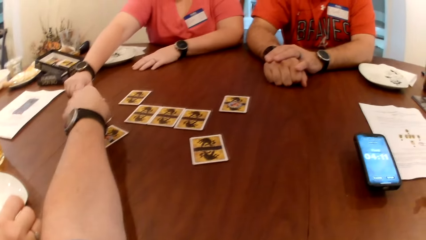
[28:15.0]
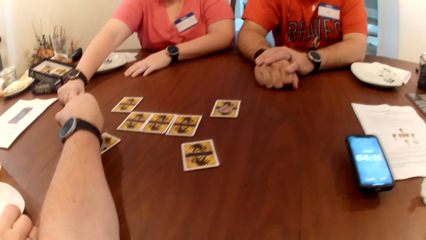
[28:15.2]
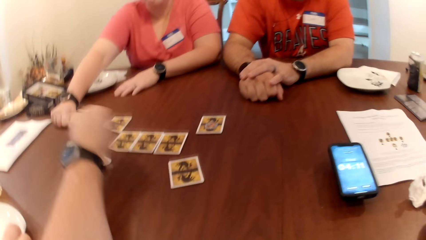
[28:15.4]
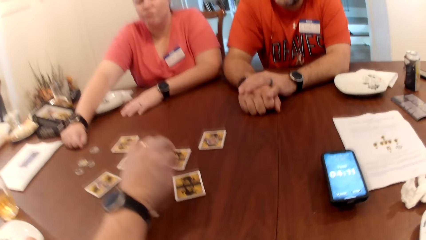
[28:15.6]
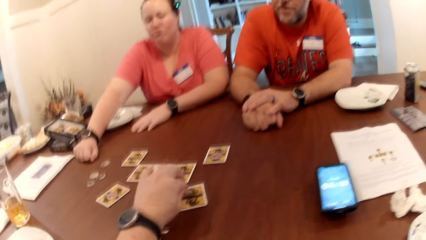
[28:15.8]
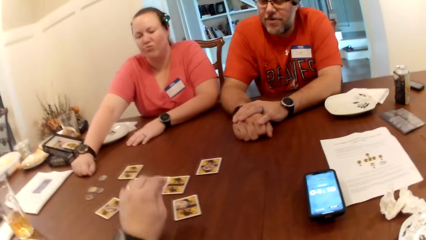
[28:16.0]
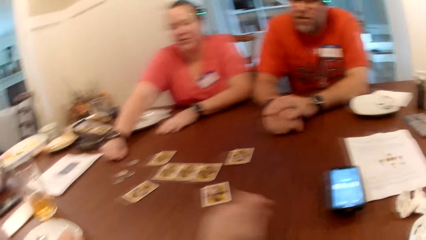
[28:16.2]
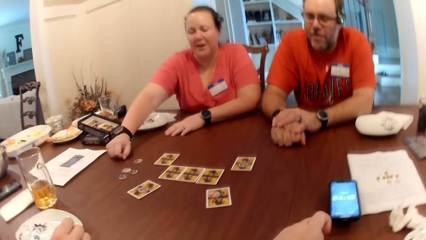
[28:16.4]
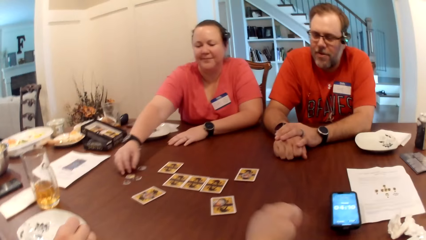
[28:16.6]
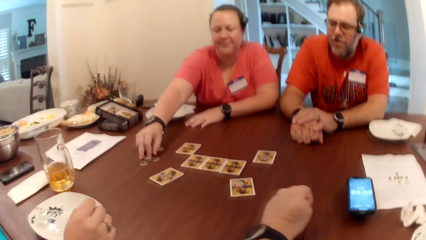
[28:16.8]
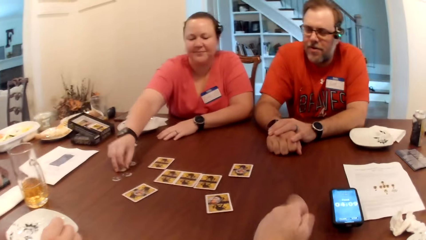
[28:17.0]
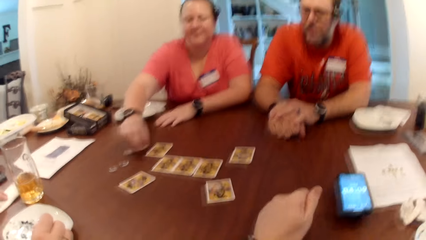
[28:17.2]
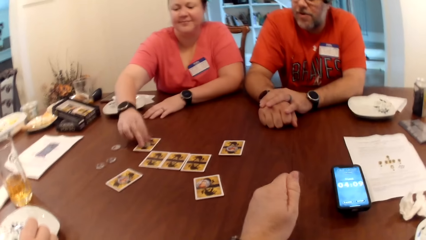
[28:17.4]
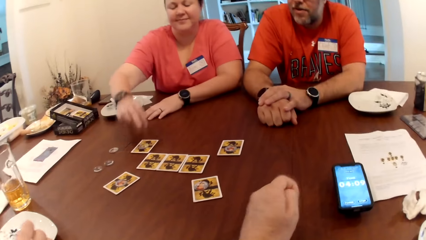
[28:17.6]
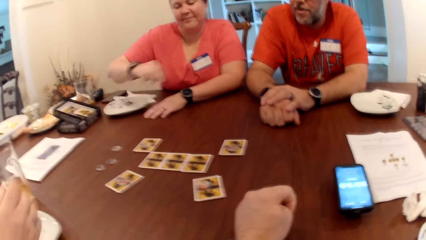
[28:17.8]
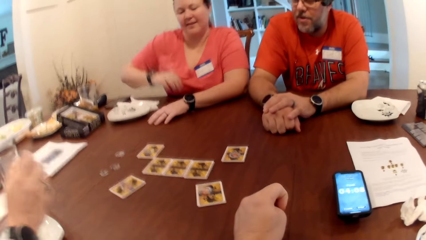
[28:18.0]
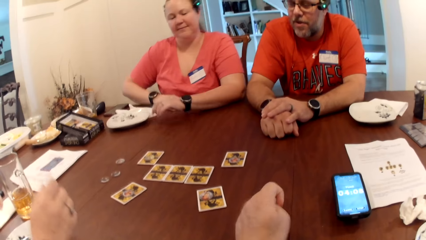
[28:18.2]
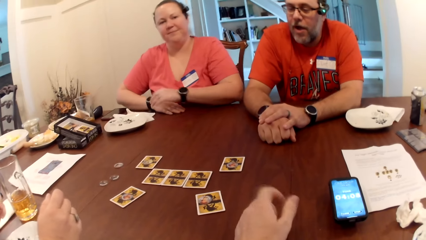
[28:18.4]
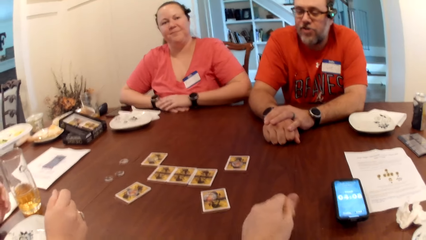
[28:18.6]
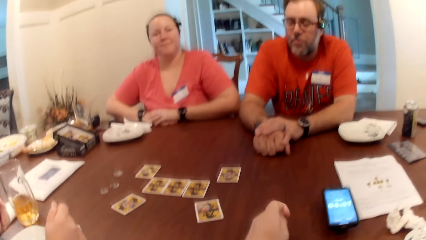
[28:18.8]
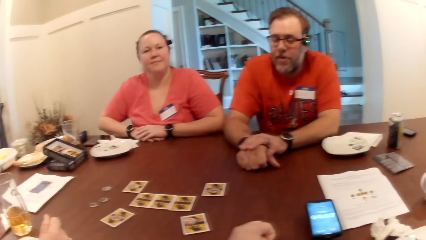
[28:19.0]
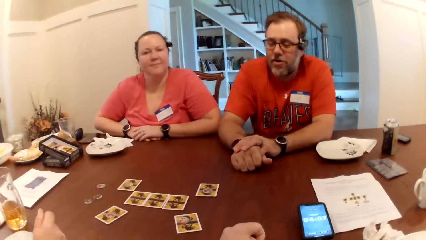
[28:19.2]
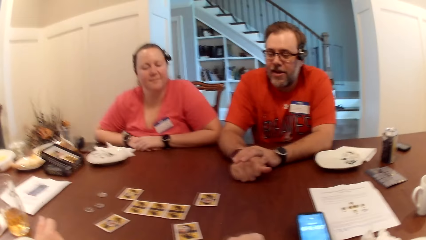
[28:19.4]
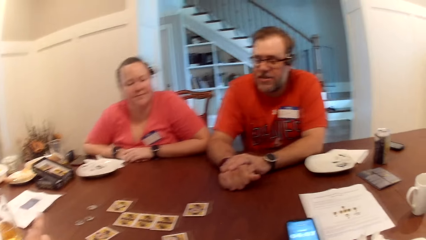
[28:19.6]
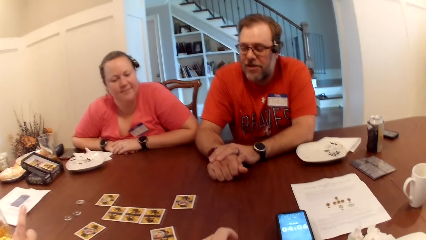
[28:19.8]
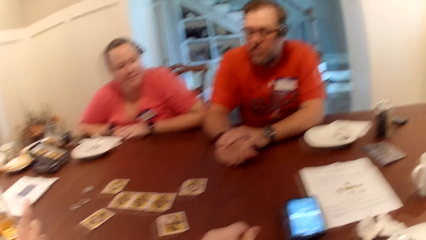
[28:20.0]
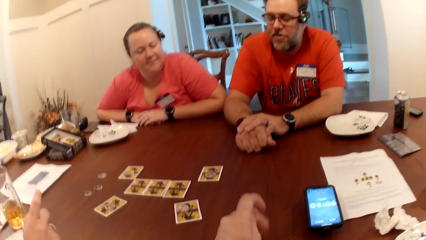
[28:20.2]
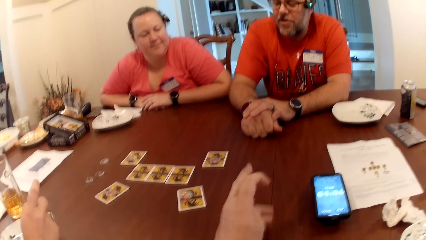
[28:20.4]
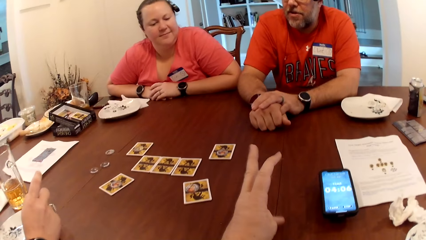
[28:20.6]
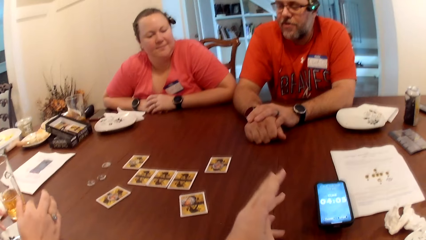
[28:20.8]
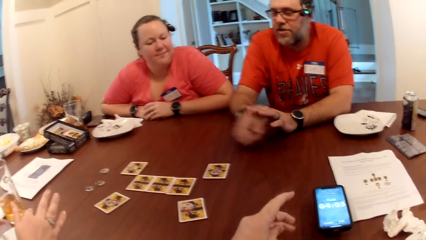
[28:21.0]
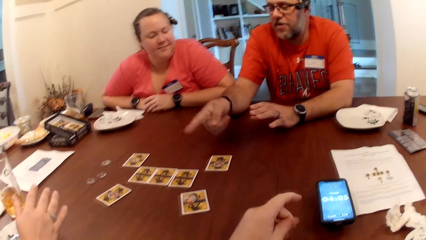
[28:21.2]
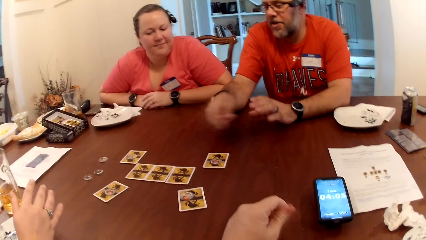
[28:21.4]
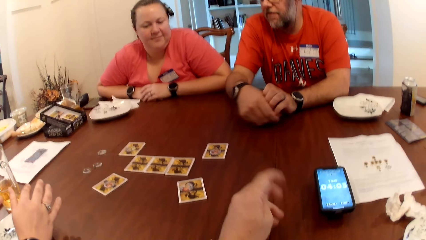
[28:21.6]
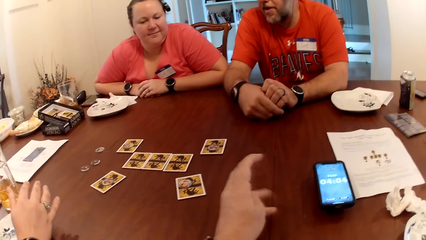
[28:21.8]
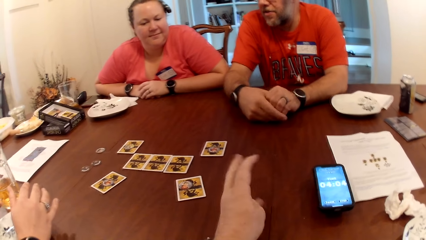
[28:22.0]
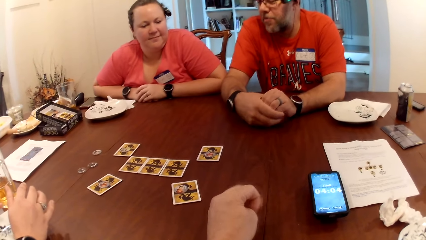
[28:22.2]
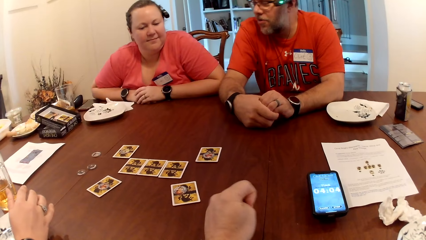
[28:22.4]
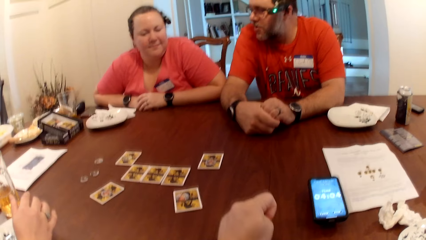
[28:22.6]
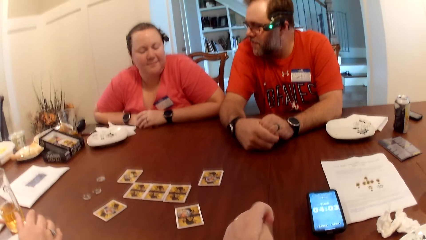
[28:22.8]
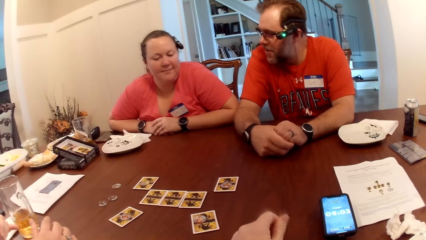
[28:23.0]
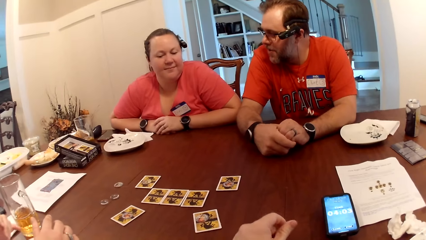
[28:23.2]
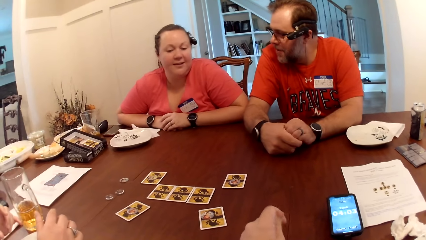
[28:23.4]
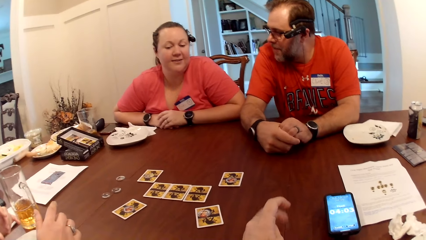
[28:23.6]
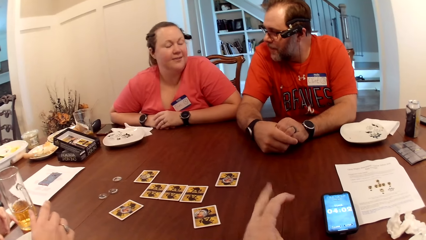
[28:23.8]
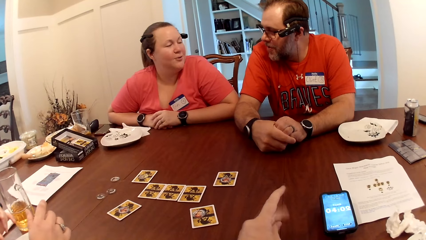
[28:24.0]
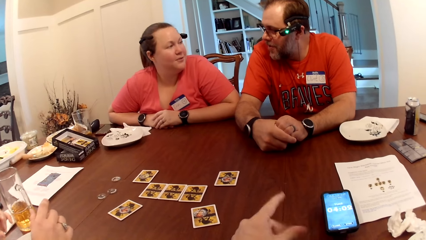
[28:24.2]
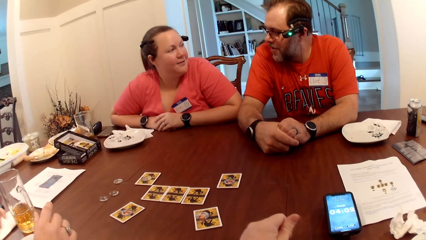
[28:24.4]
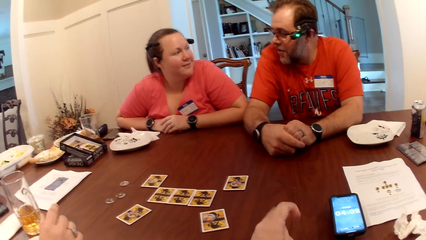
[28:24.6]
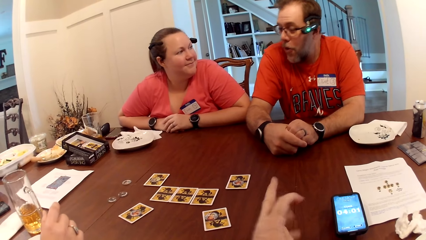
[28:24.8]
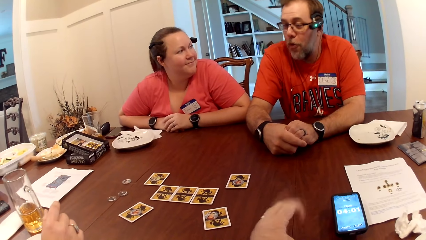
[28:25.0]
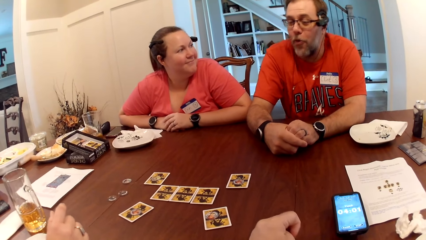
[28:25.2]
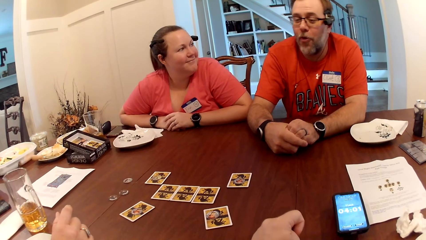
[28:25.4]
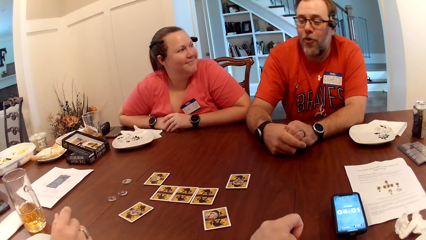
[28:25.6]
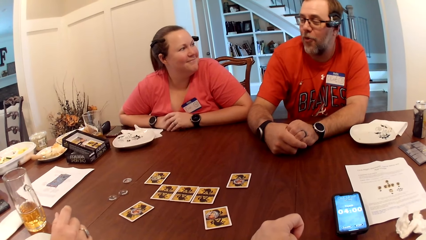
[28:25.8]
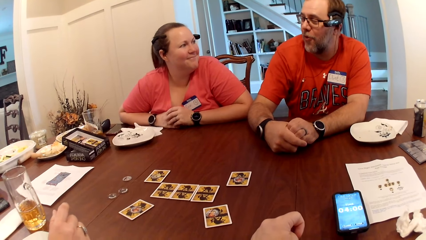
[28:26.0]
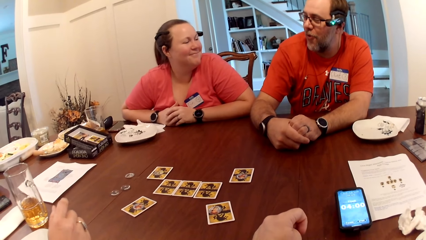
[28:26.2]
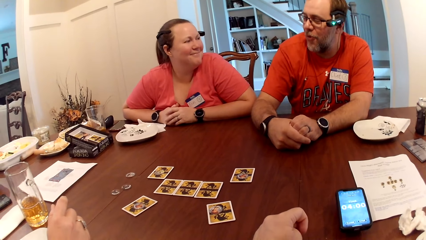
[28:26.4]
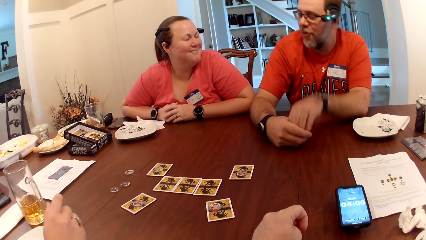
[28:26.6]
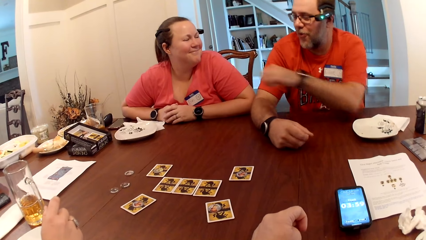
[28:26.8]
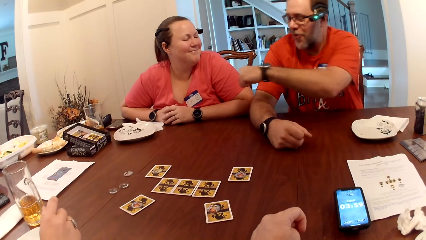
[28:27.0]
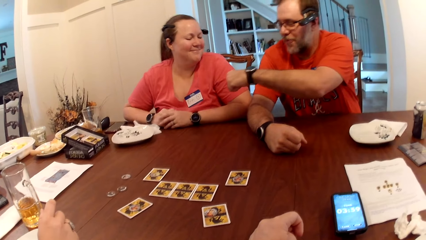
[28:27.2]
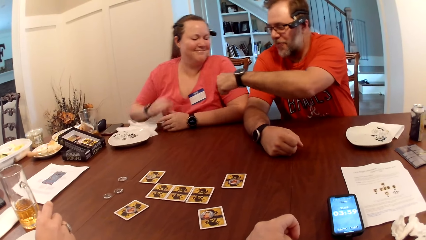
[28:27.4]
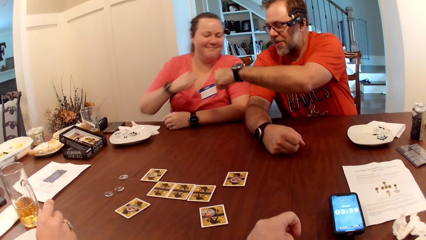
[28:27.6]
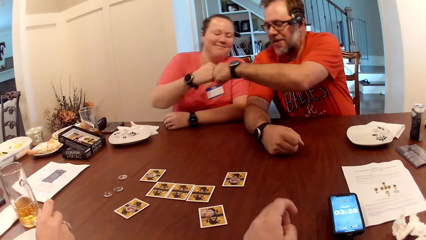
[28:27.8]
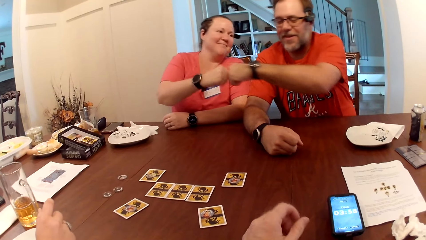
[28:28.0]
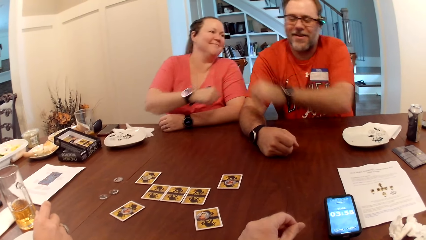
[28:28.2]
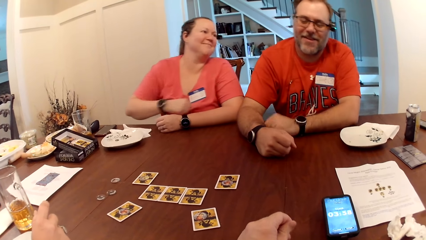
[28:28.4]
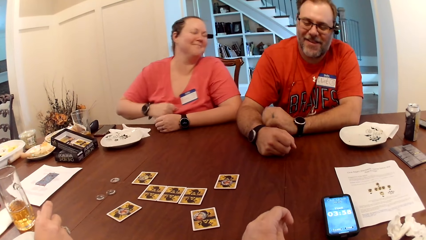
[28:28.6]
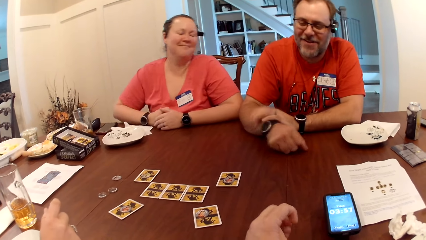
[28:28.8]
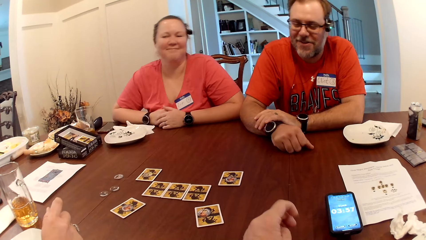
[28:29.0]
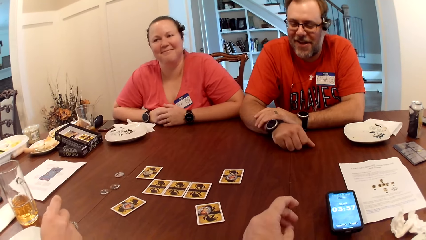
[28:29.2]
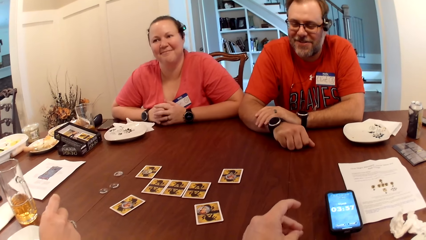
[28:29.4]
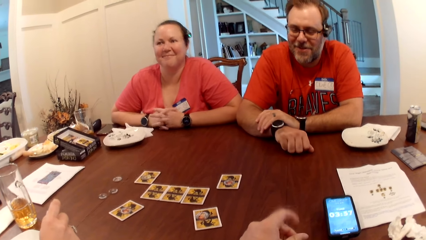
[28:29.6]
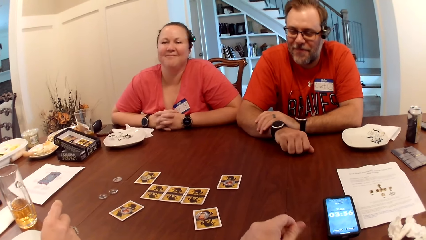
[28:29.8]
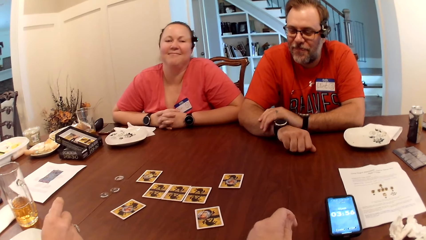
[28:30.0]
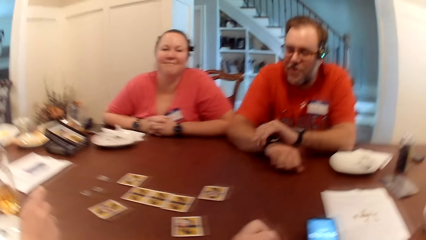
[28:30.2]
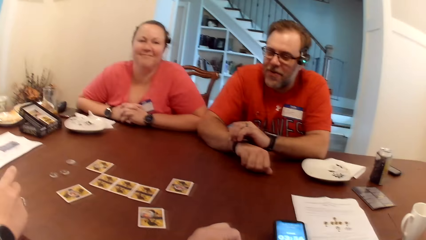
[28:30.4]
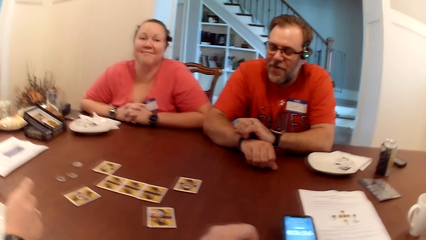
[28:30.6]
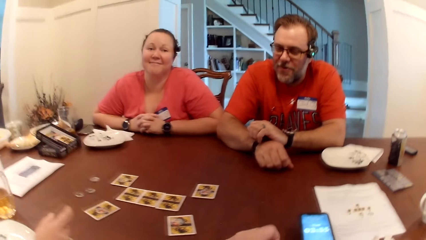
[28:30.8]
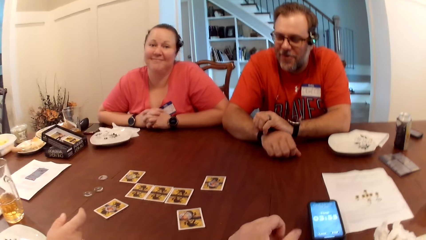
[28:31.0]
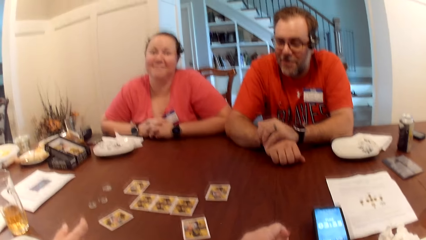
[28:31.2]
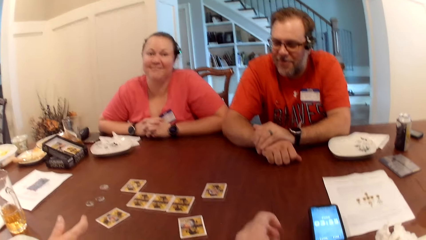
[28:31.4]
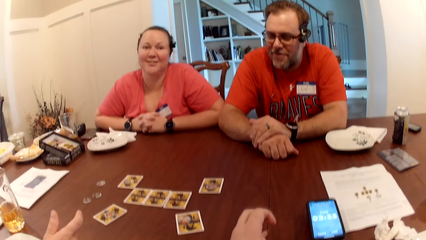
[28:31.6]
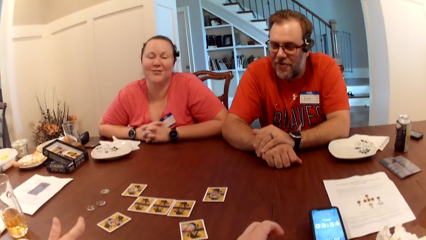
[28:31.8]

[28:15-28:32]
The camera wearer picks a token on the table with his left hand and drops the token on the card with his left hand. A woman picks a token on the table with her right hand and drops the token on the card with her right hand. The camera wearer rubs his fingers together. A man converses with the camera wearer, the woman and another woman. The man speaks to the first woman. The man knuckles hands with the first woman. The other woman speaks.
